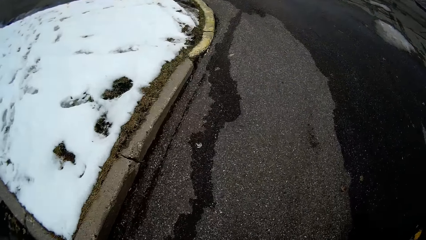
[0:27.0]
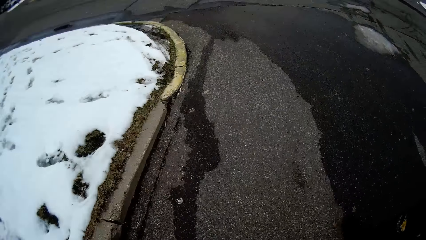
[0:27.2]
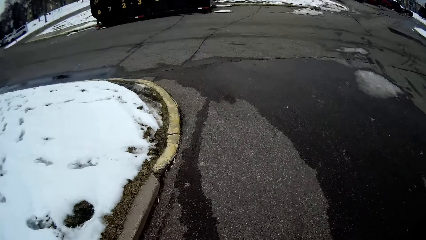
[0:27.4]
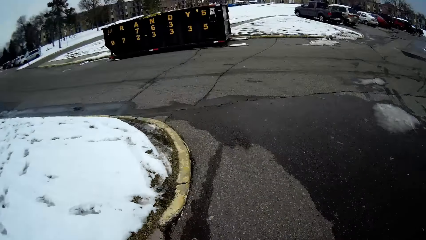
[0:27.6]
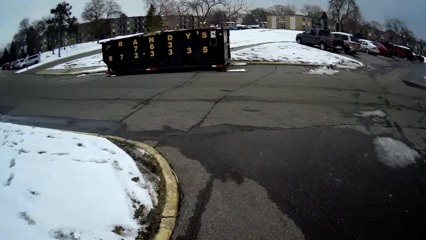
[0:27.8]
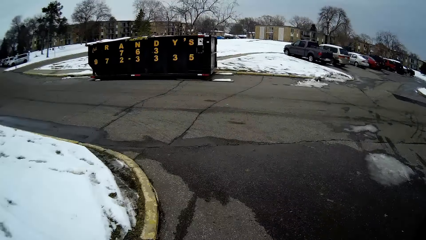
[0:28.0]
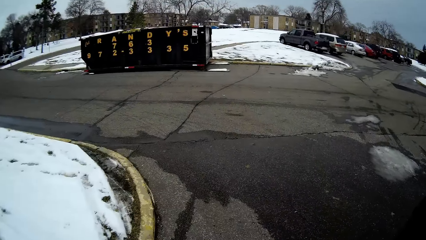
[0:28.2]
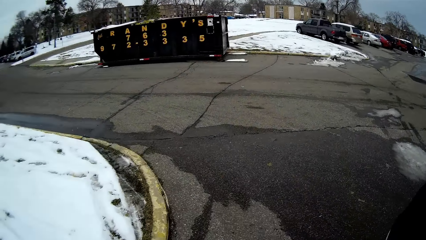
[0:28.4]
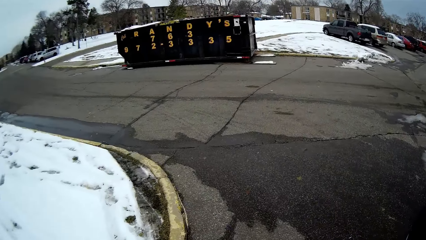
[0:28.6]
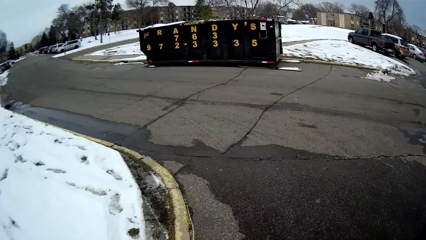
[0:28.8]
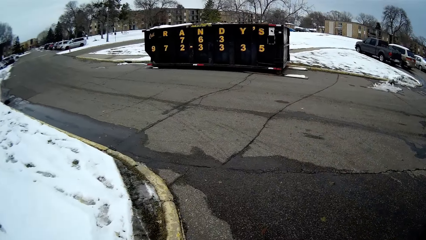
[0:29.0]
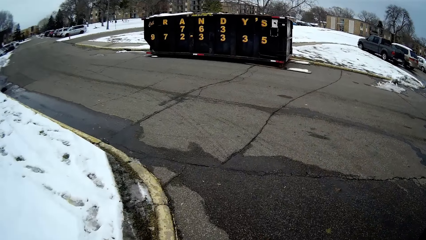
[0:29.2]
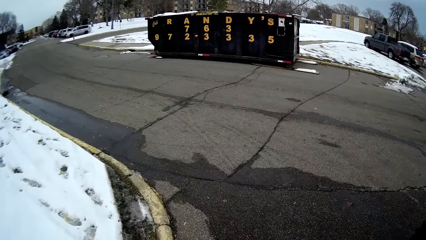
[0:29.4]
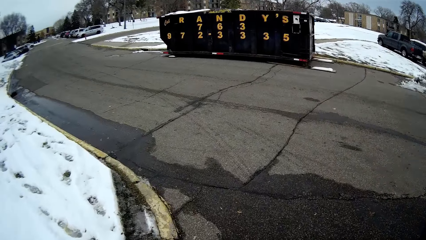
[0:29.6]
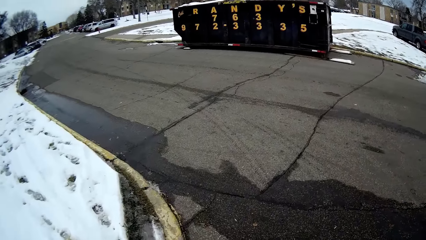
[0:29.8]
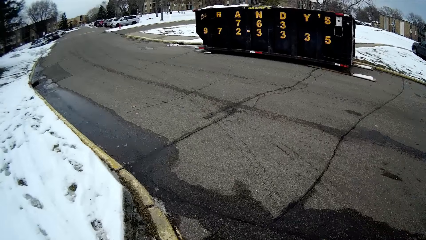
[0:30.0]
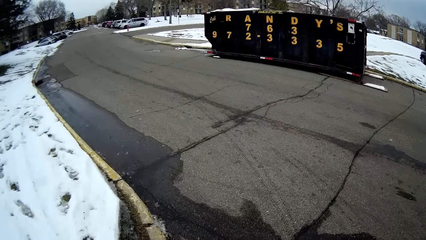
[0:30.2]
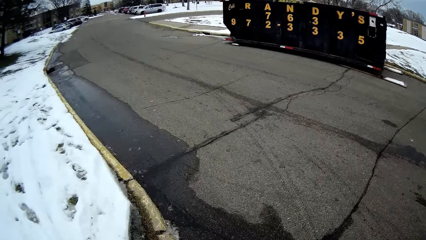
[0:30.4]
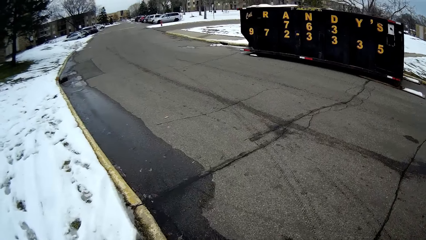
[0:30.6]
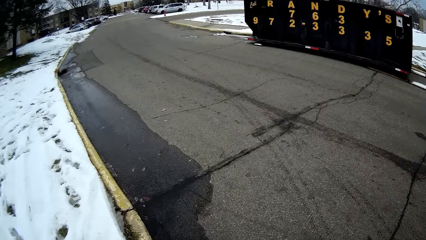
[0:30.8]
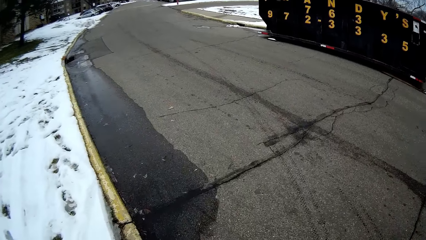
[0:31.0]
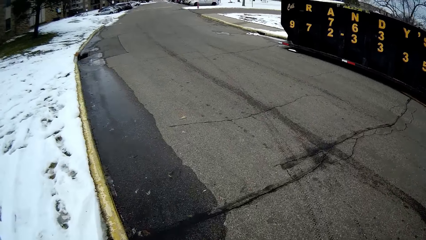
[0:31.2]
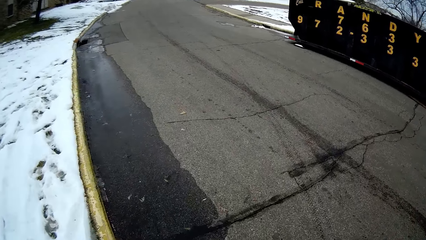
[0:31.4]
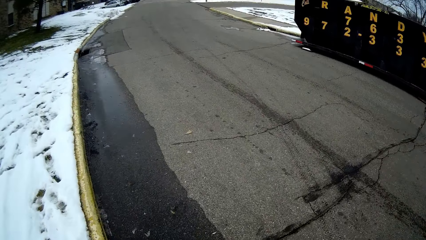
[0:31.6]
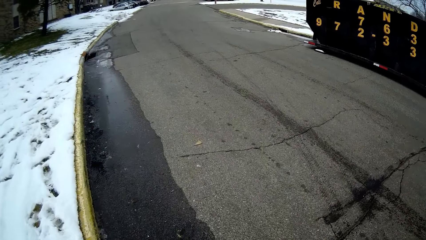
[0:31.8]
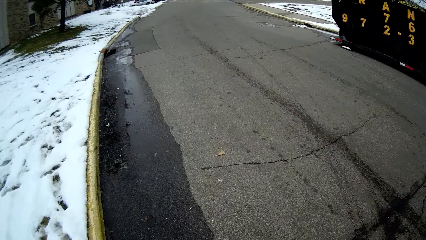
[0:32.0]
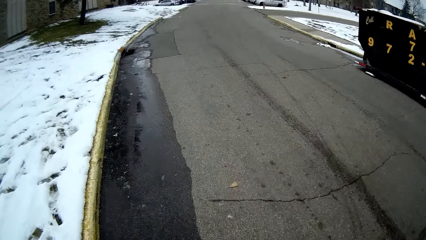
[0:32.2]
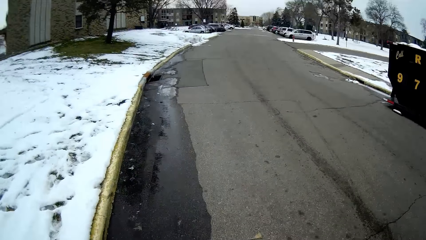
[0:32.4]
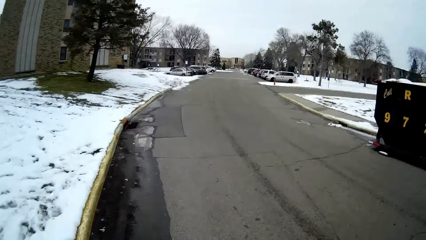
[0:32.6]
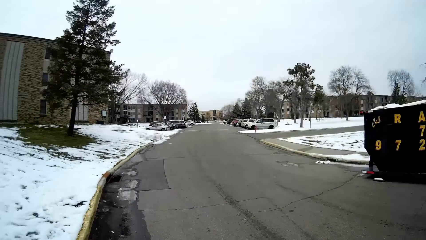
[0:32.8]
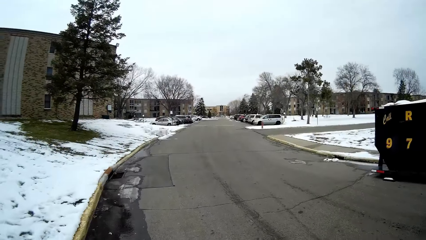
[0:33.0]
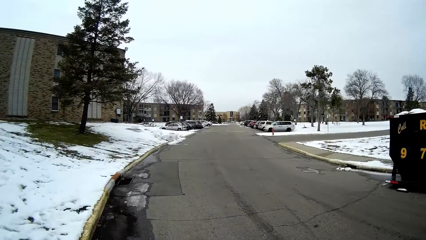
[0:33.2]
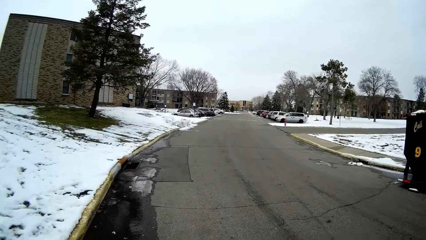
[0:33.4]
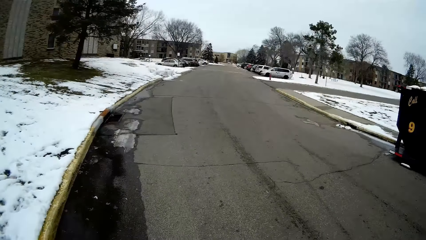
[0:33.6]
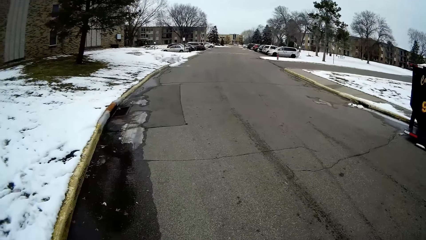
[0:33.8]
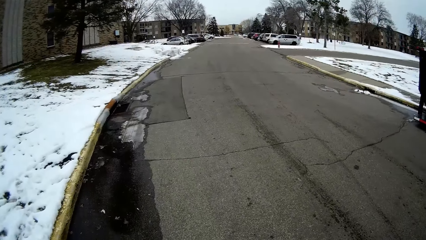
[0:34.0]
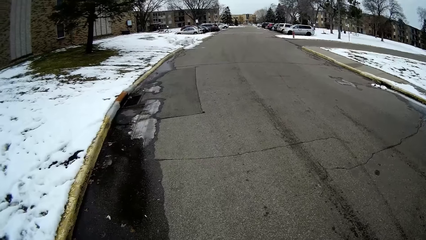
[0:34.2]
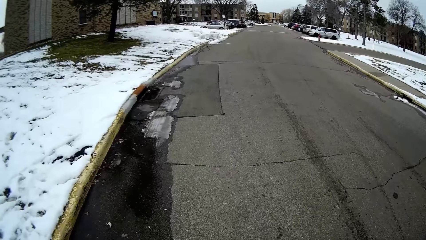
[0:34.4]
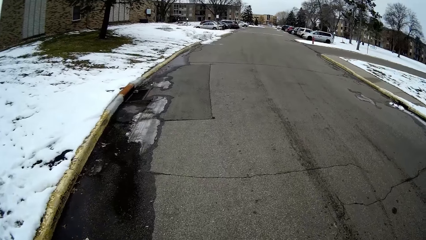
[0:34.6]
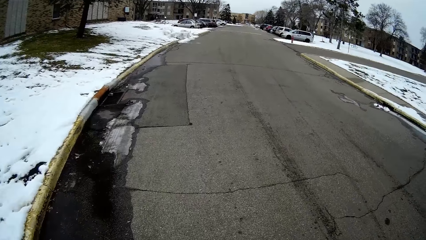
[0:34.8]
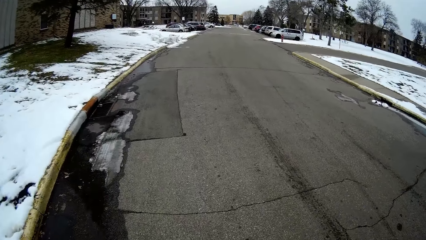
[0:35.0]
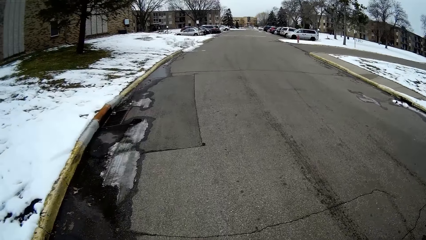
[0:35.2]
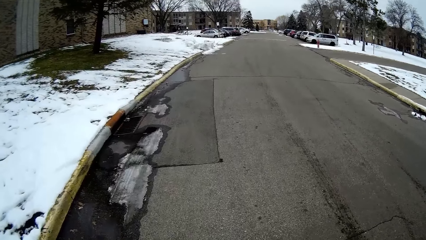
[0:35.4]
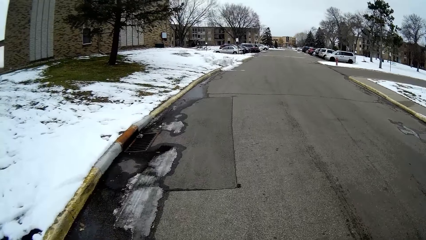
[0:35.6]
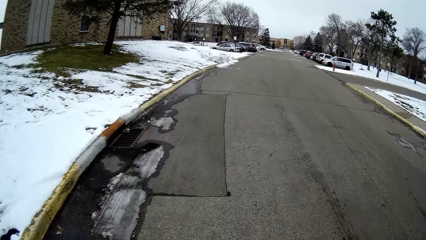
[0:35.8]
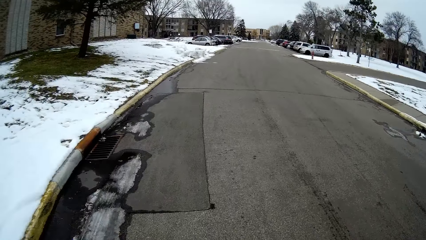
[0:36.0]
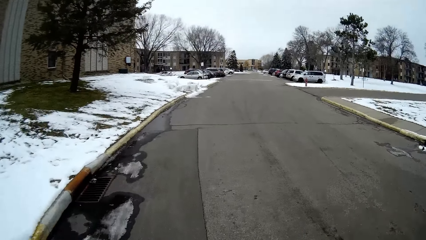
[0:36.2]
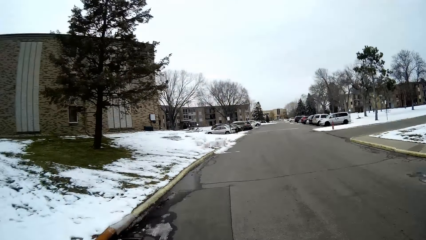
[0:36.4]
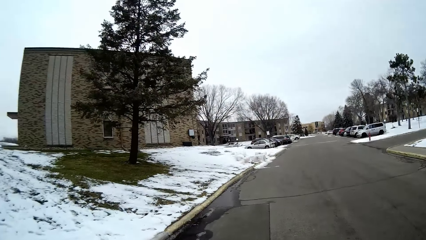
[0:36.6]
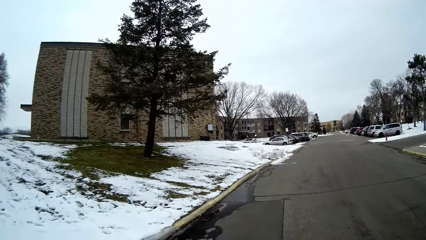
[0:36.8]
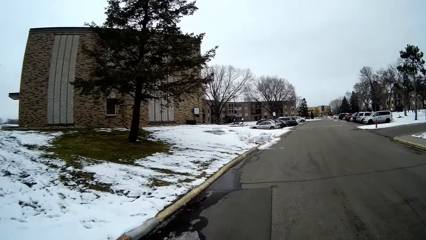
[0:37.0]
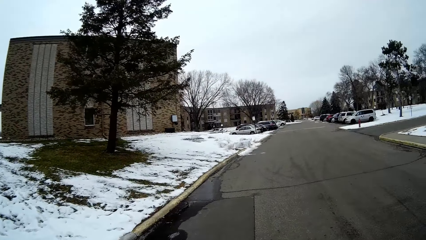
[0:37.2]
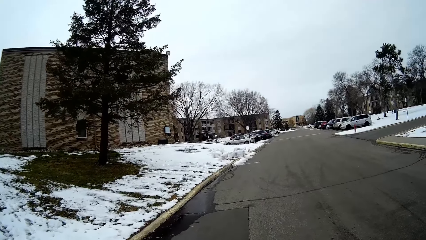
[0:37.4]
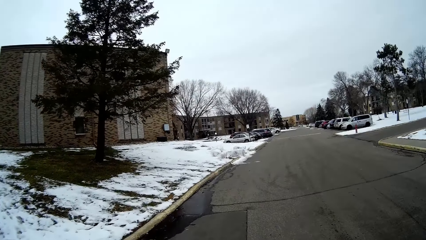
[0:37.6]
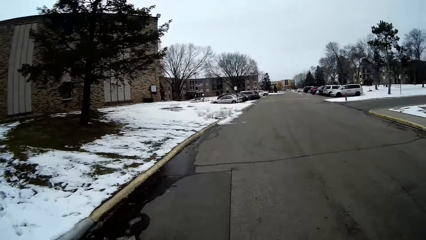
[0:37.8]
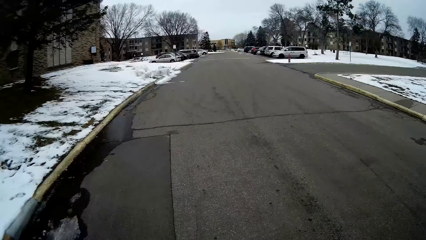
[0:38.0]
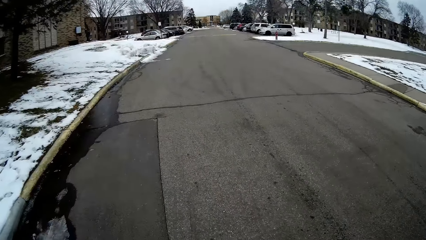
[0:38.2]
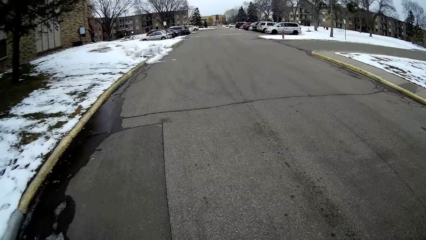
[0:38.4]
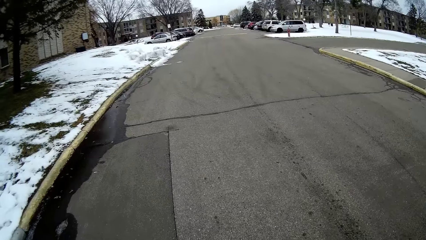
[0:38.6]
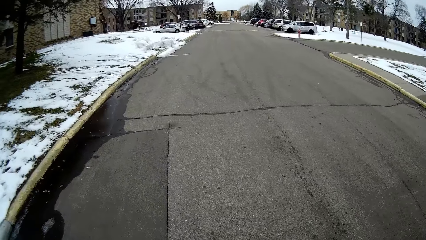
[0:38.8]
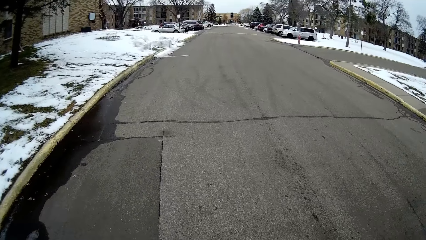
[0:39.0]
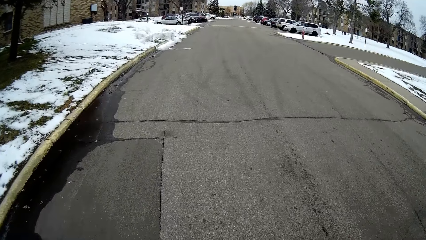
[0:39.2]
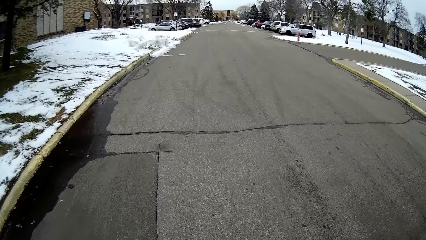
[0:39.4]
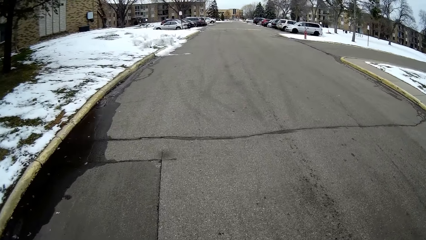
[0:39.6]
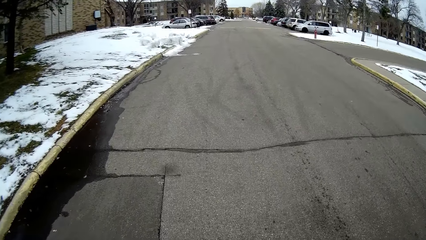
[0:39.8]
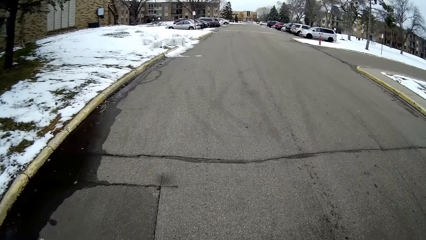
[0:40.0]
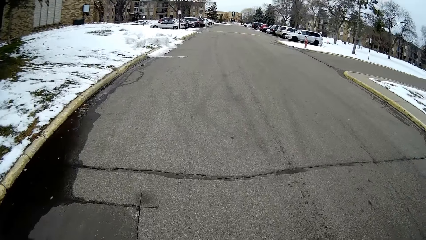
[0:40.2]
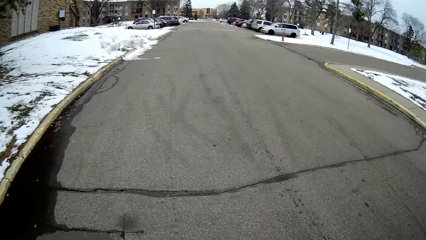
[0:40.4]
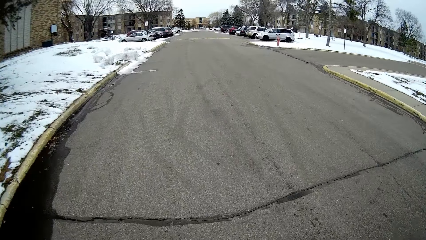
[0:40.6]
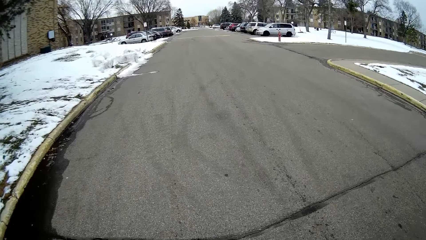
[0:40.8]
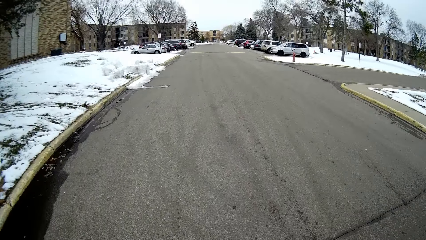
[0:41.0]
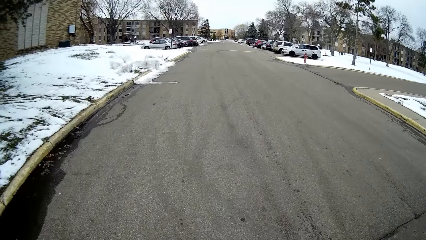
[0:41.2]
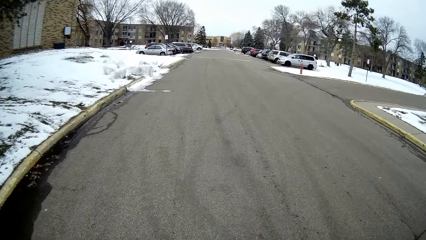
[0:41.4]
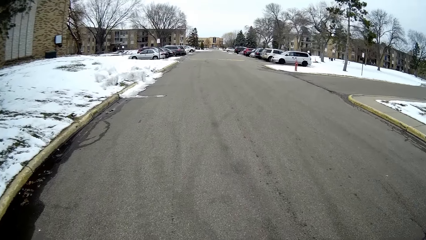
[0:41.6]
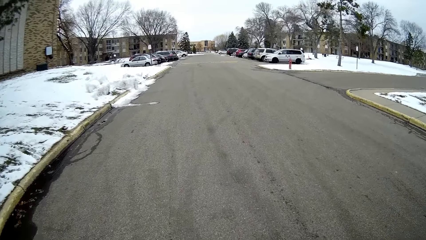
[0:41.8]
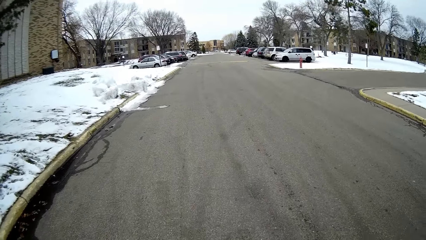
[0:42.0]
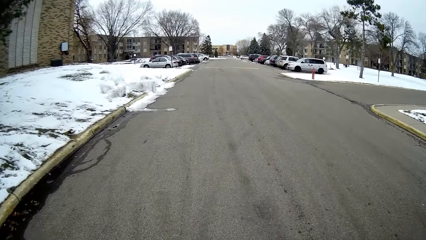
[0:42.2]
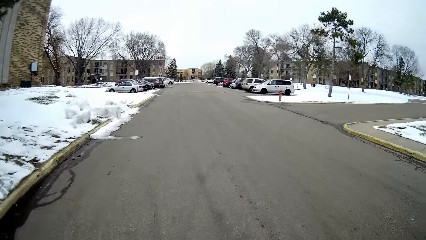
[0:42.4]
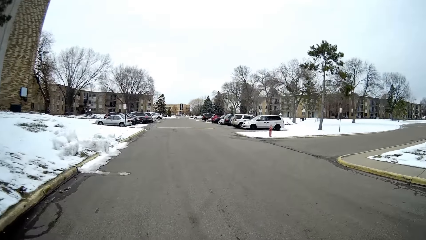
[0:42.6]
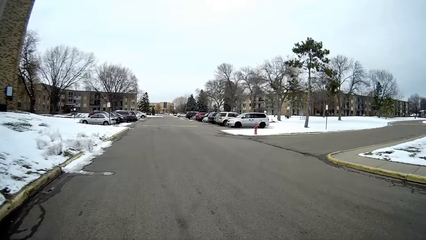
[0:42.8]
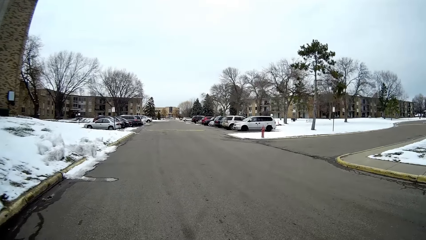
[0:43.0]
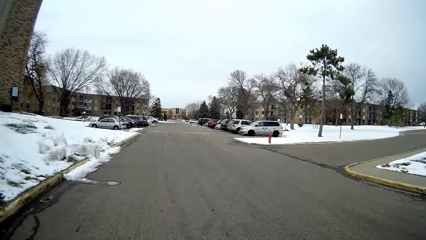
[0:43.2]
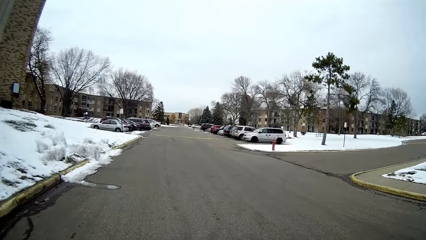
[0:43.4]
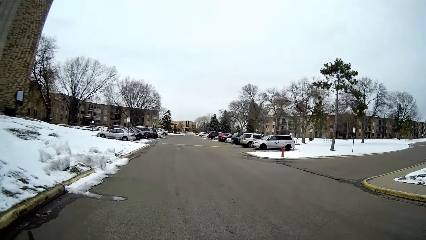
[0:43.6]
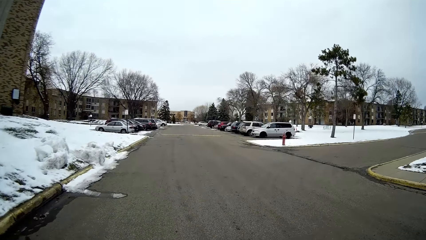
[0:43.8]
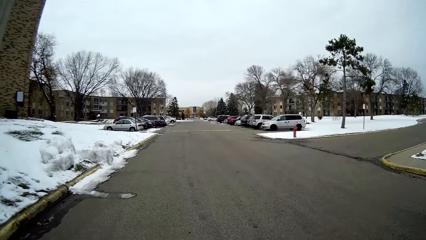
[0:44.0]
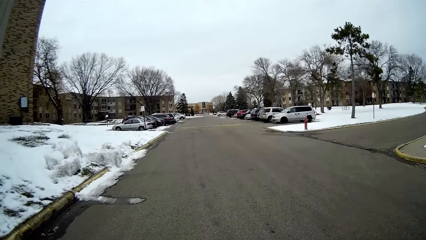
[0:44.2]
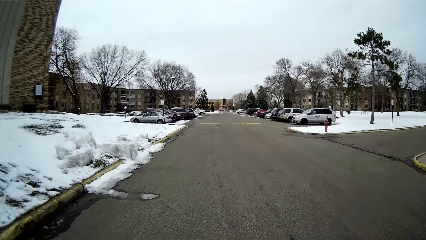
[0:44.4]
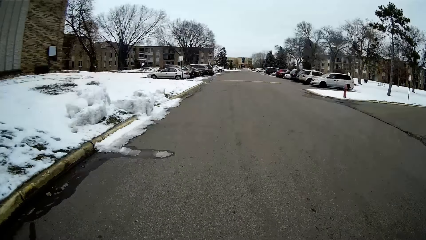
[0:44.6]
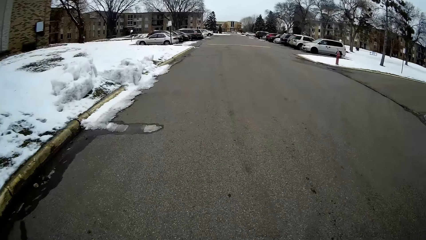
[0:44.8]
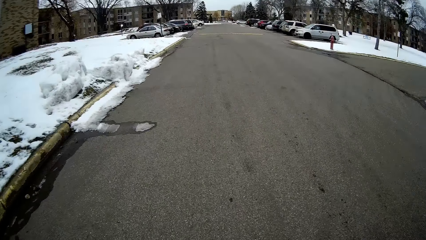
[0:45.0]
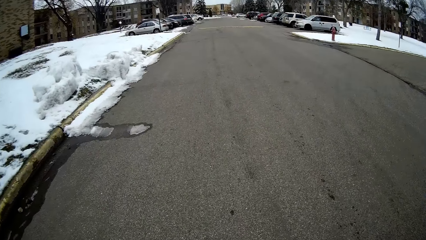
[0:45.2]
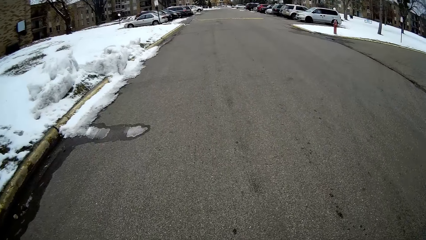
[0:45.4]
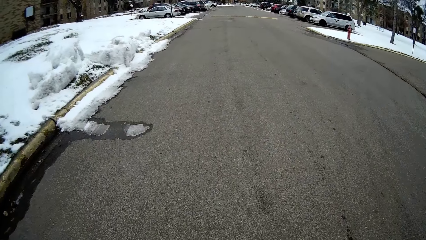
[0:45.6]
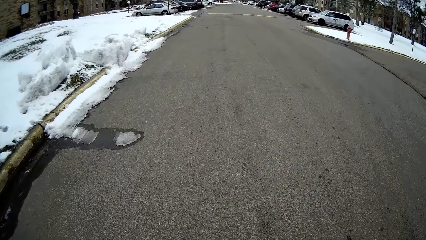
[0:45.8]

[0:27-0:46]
The camera wearer talks with a person. They turn around. They walk on the road. They talk with the person. They walk on the road.
